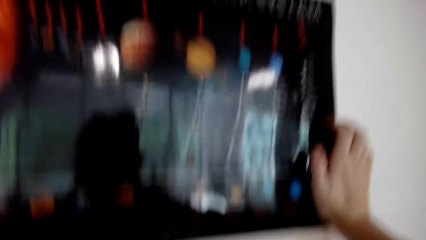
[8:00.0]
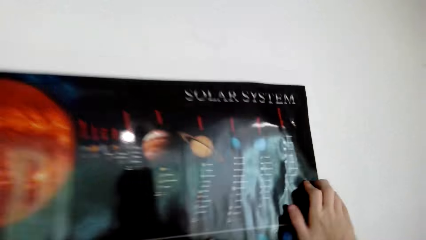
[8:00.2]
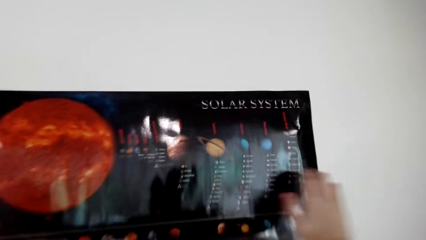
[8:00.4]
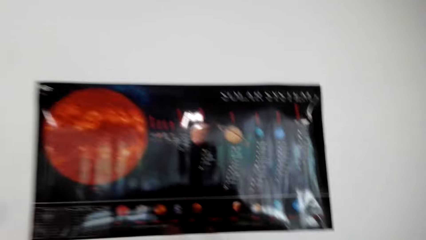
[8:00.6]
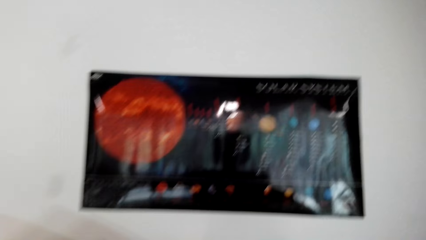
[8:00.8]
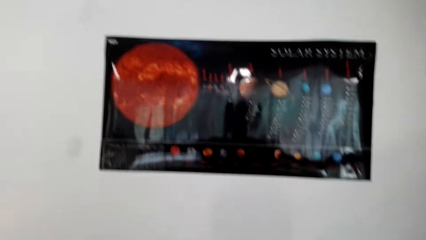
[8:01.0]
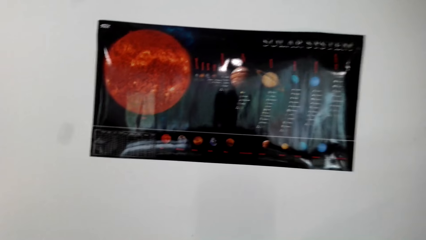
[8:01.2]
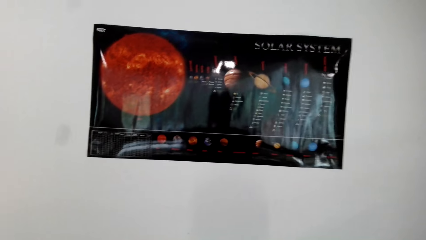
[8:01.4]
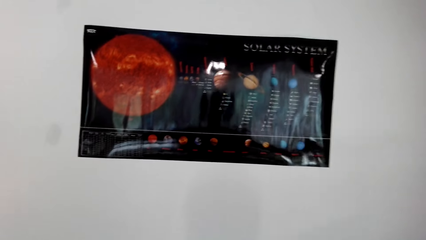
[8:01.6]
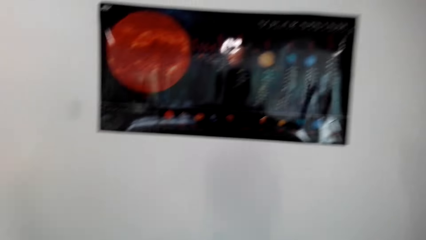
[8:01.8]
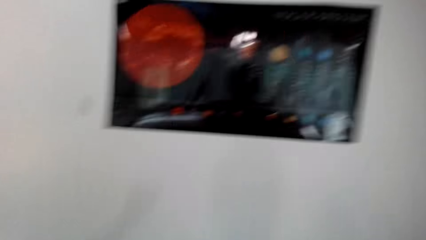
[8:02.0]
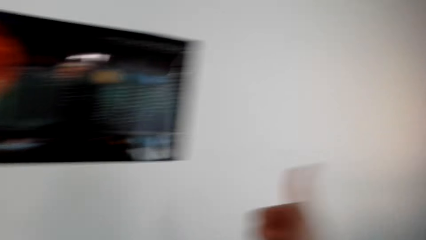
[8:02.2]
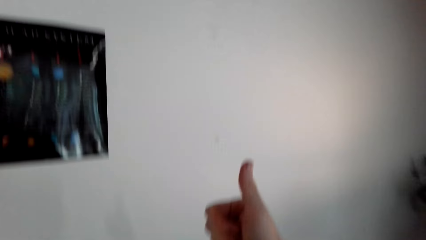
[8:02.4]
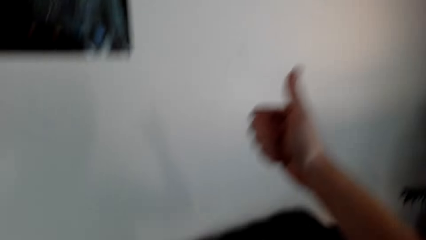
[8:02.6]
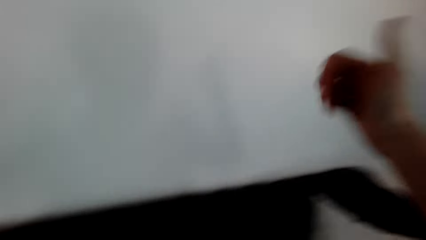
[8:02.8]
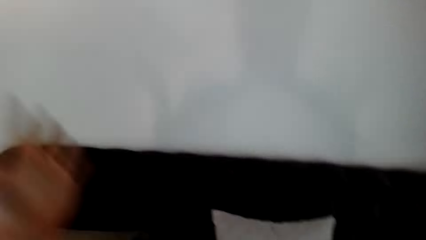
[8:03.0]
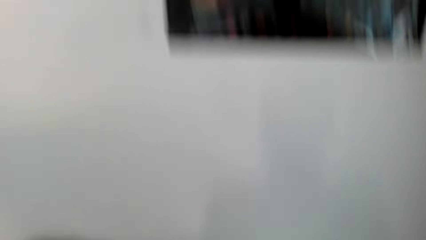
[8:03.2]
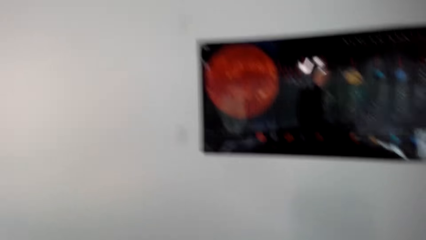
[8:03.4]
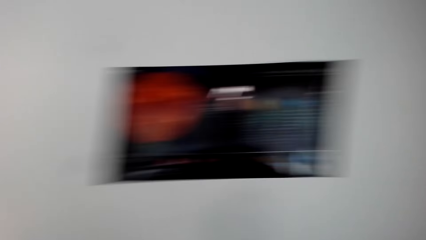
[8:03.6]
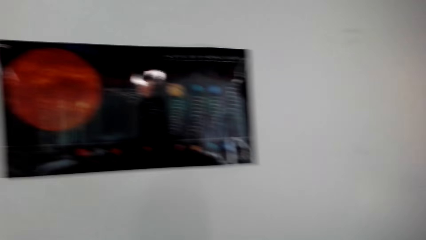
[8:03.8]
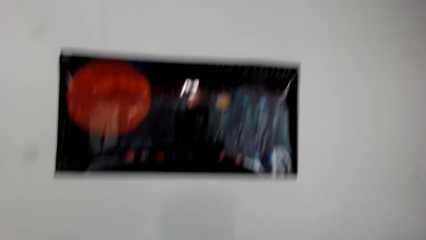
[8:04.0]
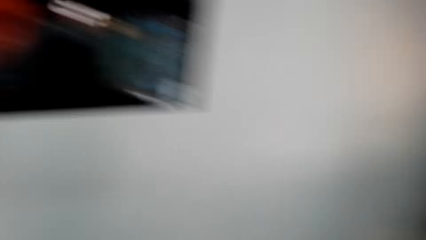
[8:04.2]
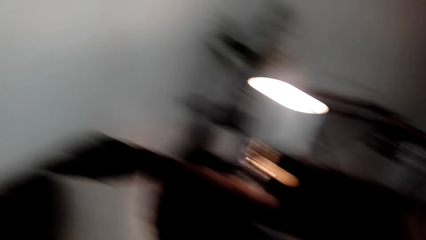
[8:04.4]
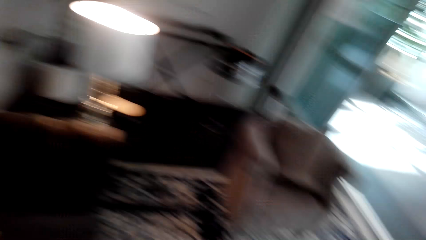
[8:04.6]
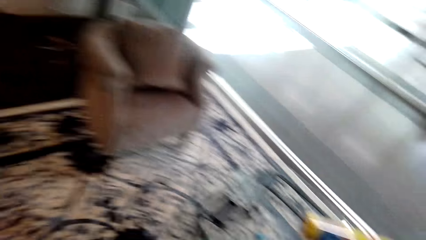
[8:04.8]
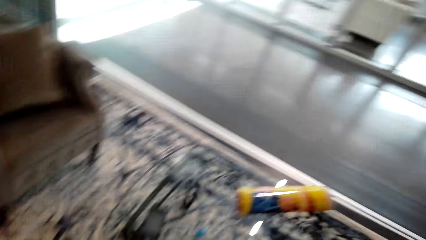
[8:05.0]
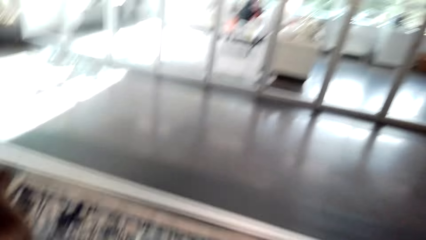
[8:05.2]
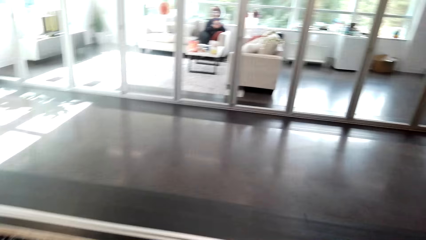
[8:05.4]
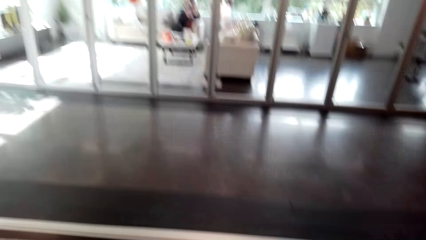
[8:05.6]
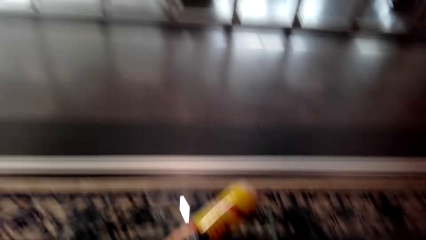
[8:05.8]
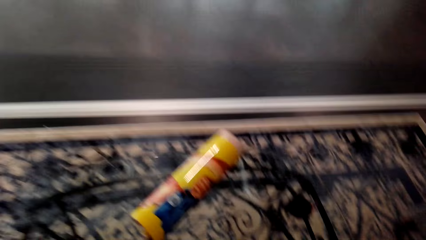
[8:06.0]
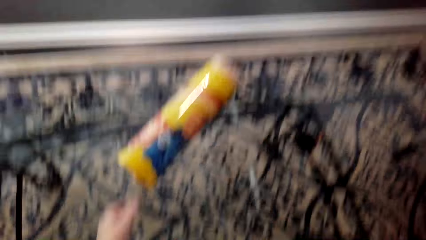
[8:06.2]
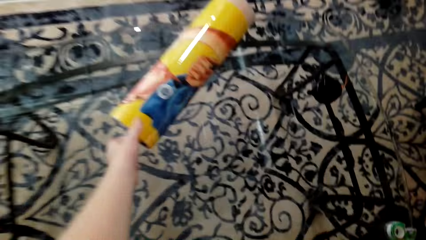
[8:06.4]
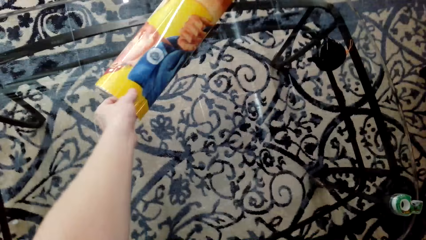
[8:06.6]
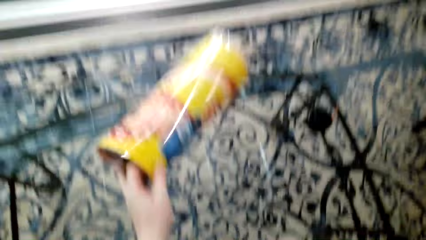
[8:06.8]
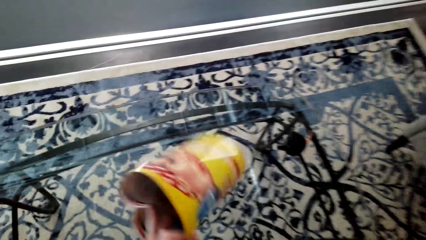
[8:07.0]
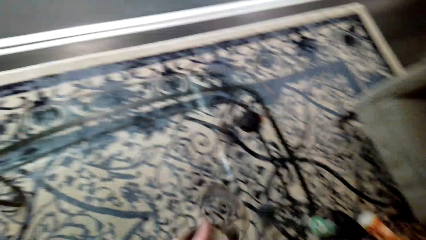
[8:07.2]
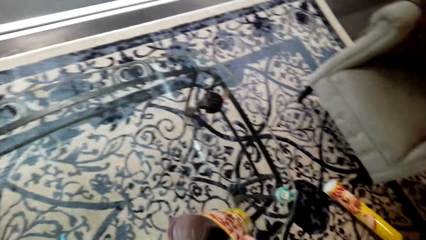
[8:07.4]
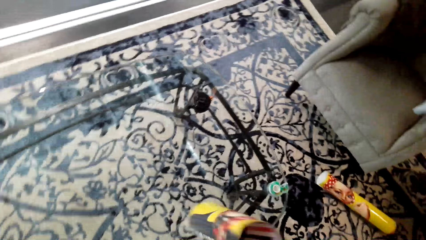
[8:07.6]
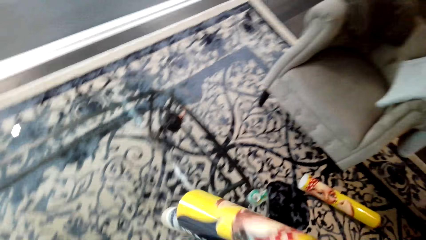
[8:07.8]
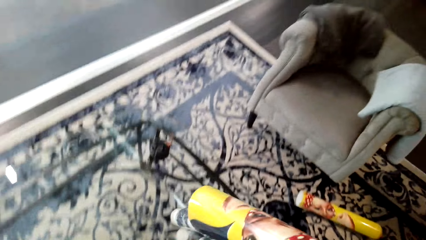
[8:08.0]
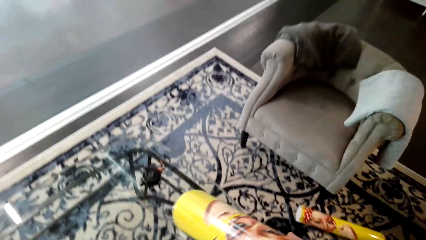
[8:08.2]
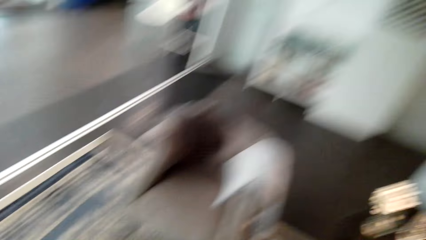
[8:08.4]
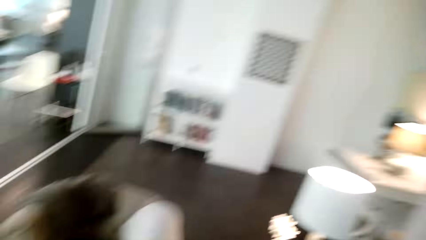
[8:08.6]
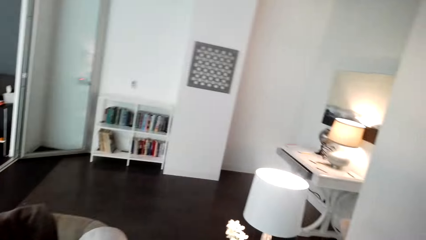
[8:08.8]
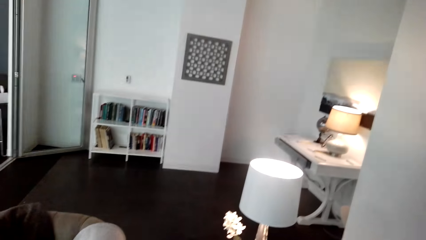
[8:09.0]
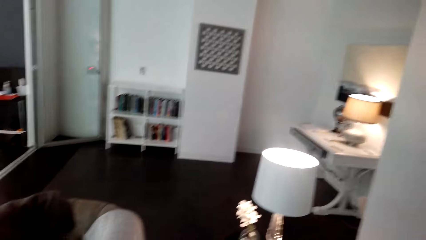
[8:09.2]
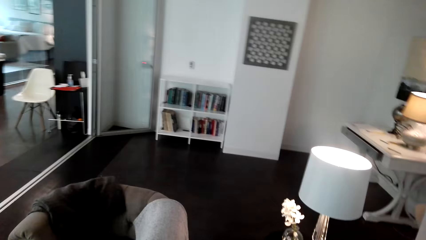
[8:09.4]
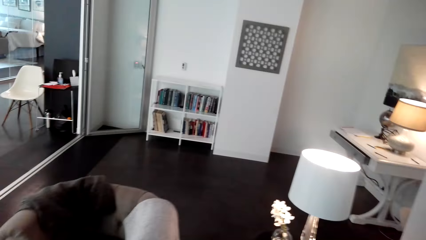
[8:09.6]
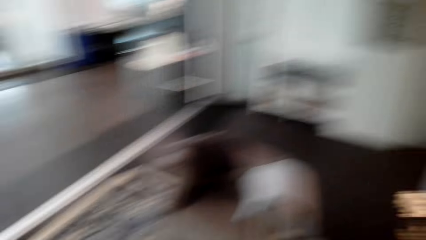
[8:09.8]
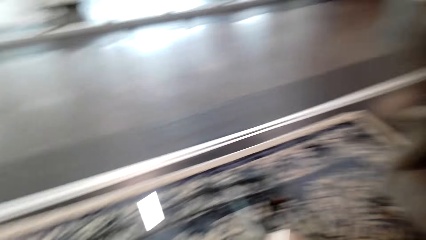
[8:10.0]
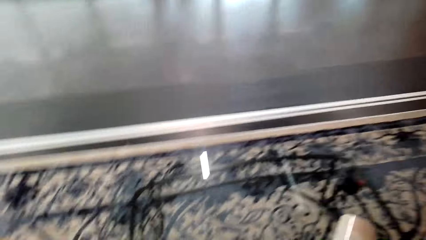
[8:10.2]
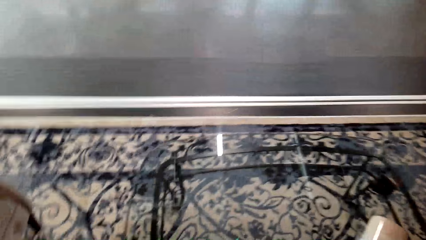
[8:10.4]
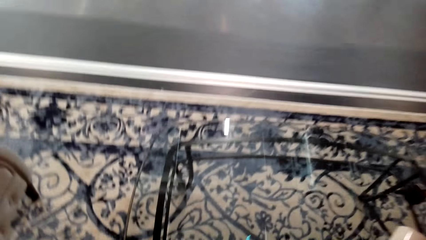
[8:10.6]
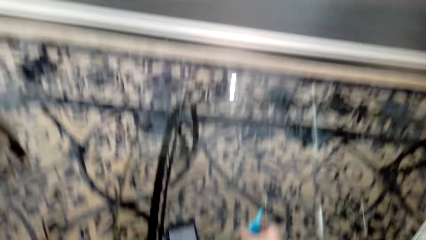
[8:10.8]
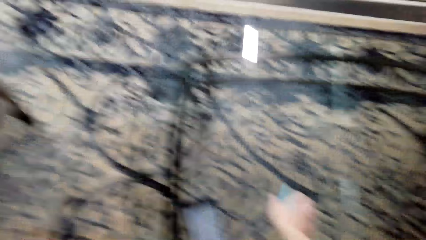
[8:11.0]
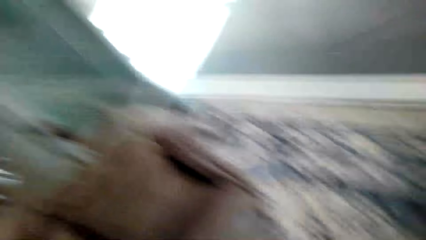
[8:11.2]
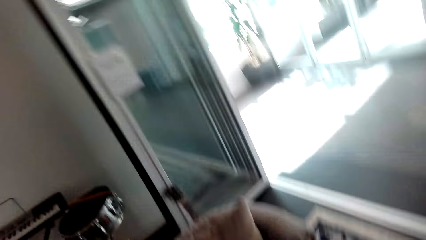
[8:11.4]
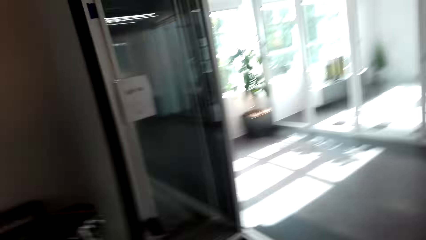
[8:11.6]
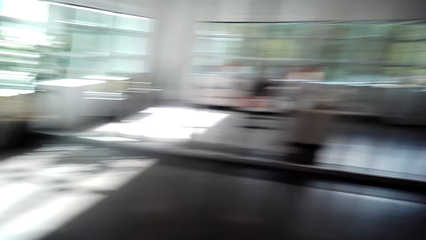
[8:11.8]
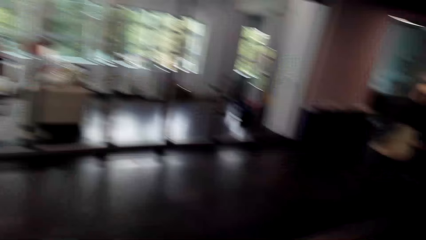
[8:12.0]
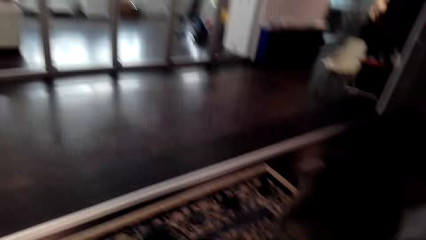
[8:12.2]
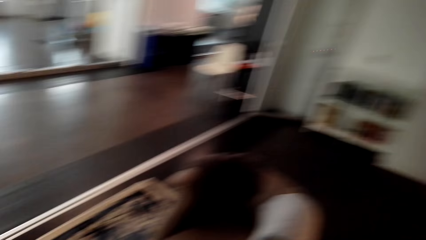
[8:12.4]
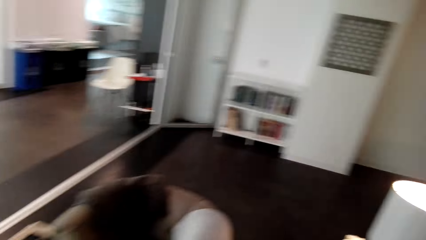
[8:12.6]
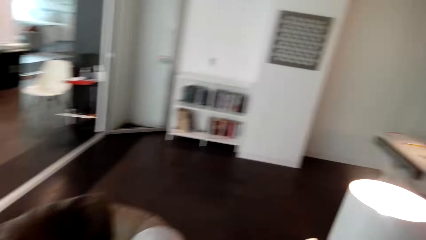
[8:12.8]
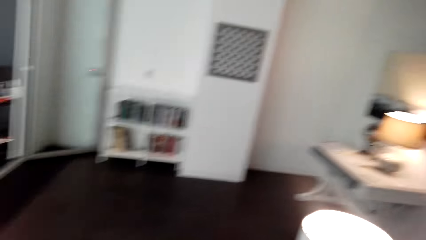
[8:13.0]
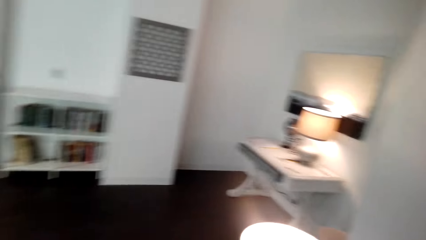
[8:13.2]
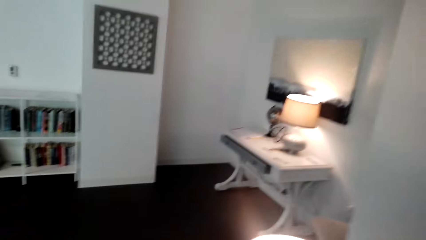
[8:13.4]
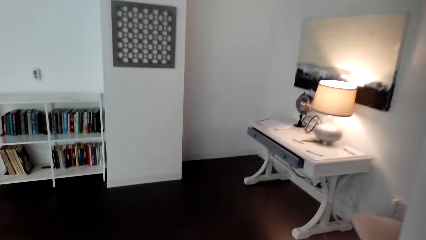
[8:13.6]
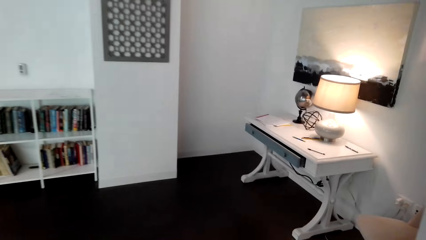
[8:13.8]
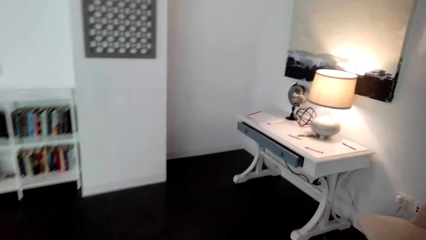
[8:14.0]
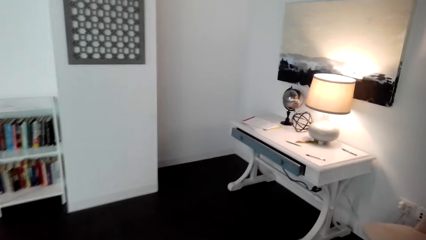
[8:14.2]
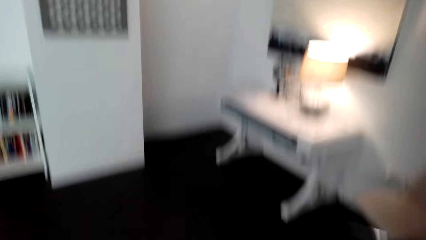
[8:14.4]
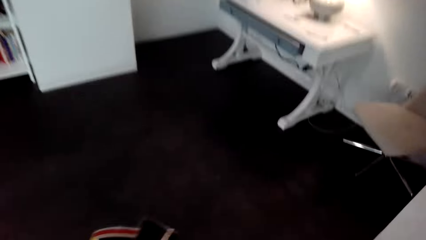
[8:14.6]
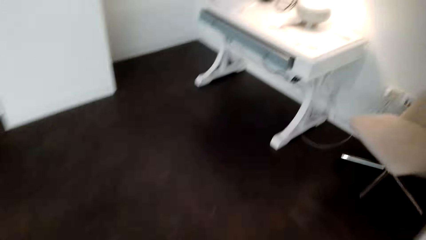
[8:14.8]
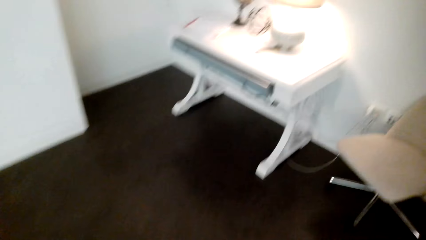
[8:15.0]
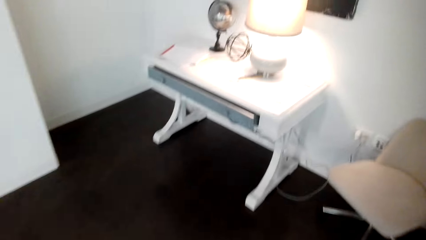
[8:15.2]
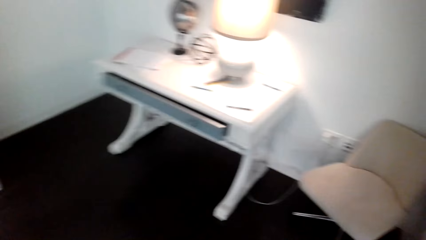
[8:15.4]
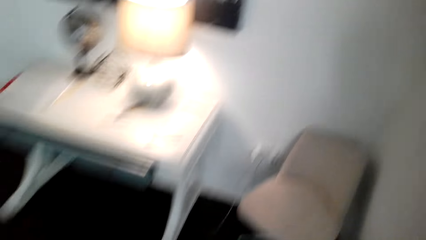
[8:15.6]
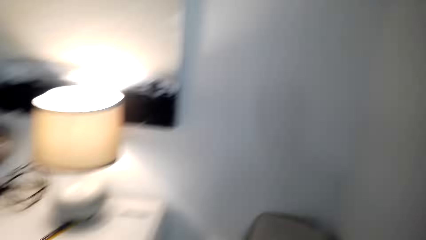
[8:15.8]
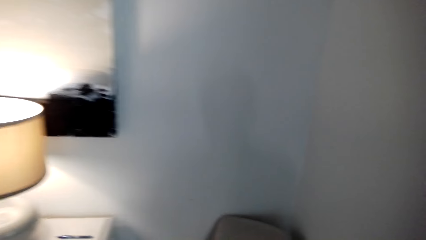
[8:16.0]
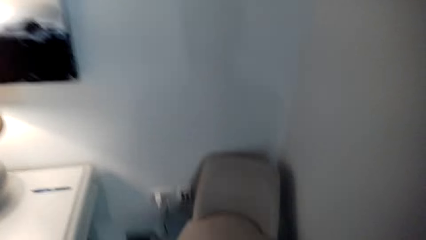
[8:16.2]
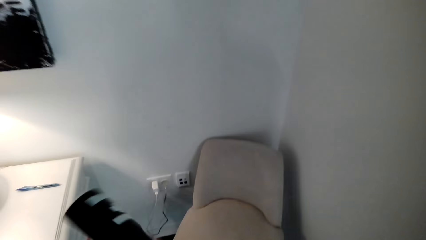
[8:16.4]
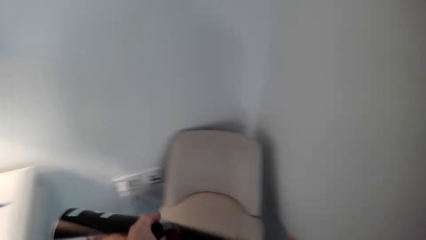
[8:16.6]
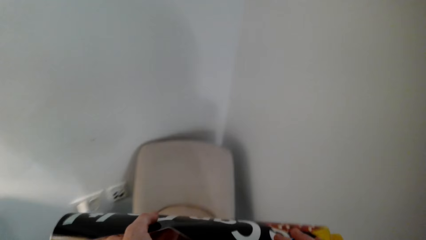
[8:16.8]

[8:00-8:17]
The camera wearer puts the thumbs up. They walk around the room. They pick up the portrait art from the carpet. They look around the room. They pick up the sticker from the table. They look around. They walk around the room.
